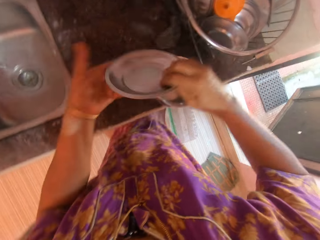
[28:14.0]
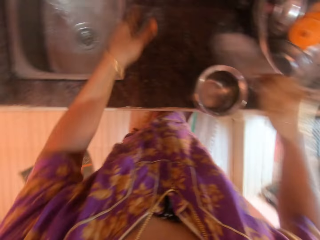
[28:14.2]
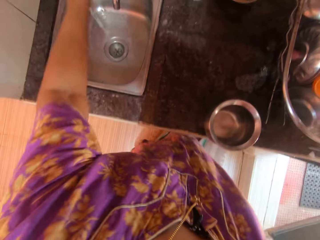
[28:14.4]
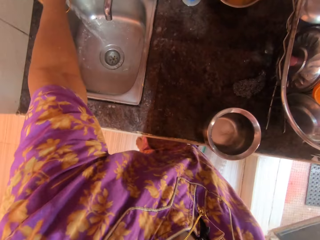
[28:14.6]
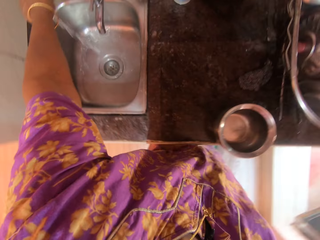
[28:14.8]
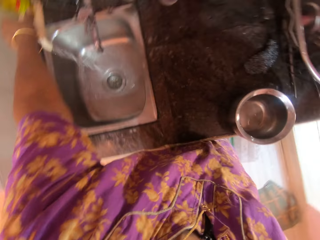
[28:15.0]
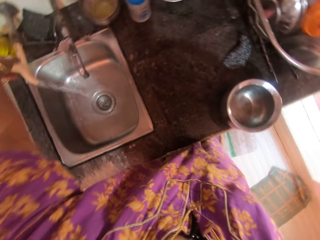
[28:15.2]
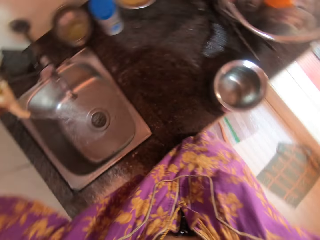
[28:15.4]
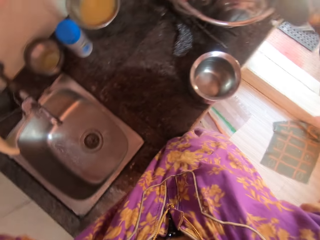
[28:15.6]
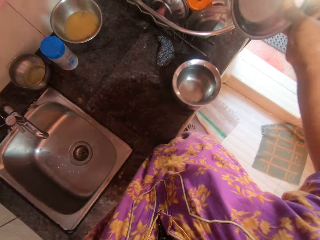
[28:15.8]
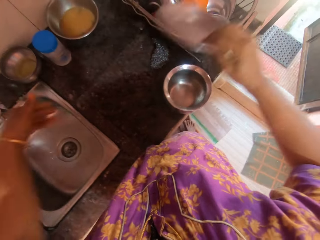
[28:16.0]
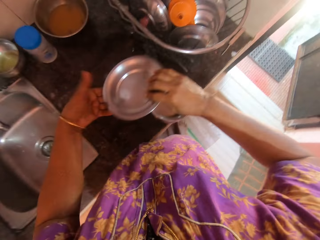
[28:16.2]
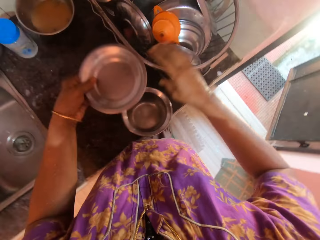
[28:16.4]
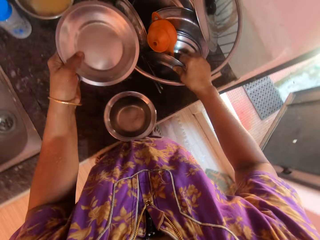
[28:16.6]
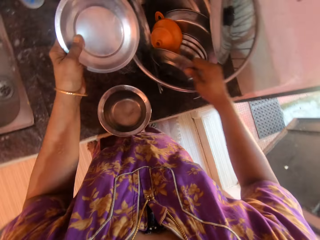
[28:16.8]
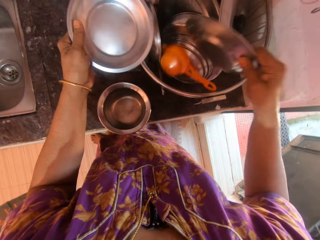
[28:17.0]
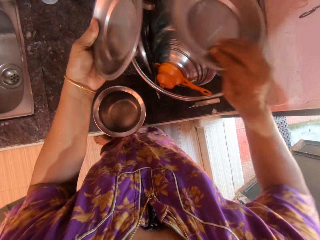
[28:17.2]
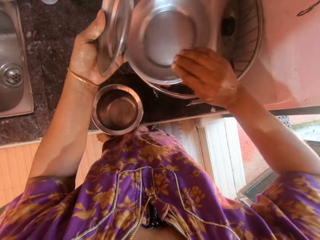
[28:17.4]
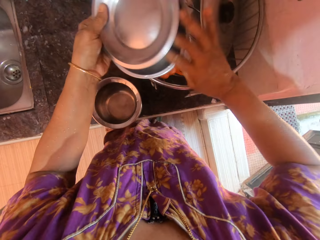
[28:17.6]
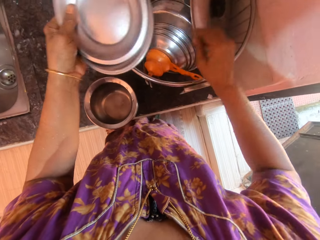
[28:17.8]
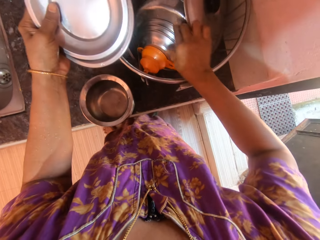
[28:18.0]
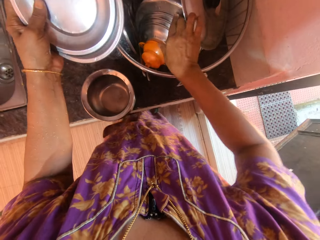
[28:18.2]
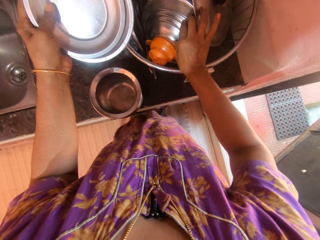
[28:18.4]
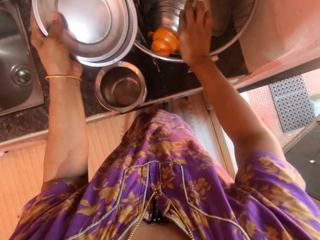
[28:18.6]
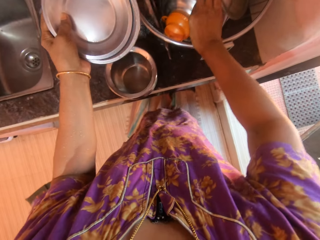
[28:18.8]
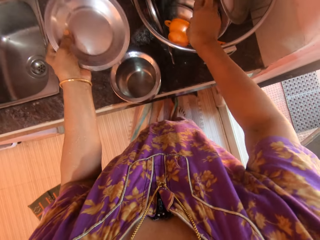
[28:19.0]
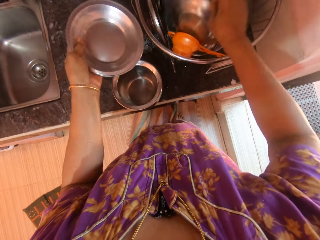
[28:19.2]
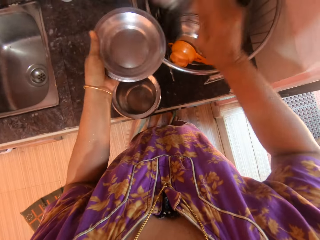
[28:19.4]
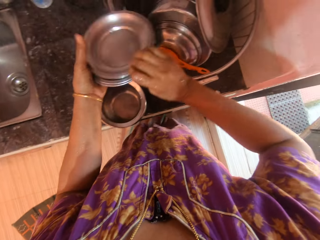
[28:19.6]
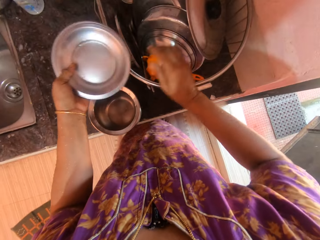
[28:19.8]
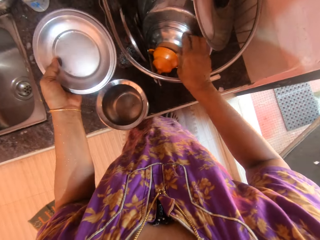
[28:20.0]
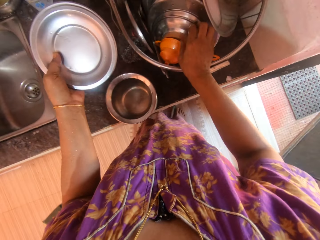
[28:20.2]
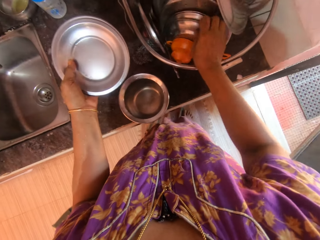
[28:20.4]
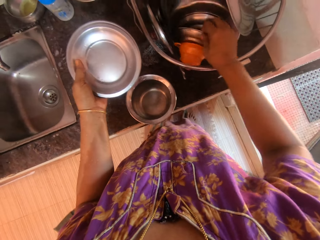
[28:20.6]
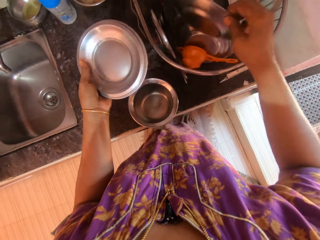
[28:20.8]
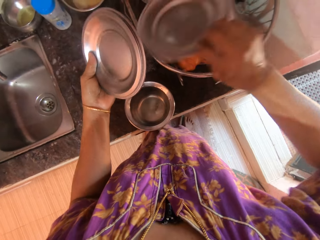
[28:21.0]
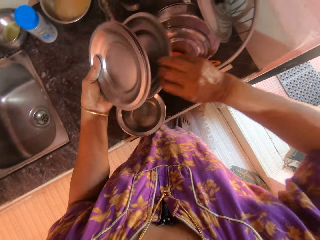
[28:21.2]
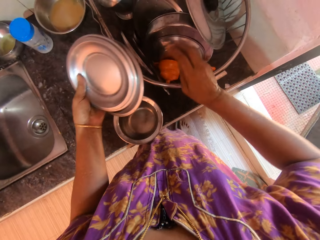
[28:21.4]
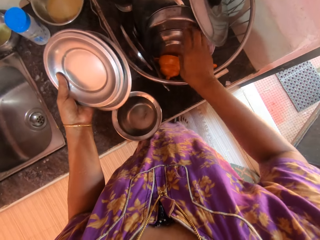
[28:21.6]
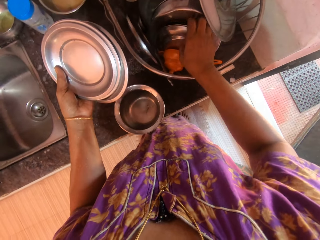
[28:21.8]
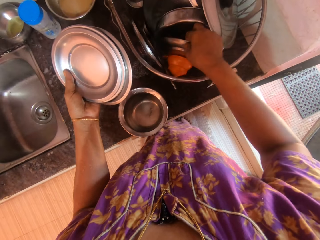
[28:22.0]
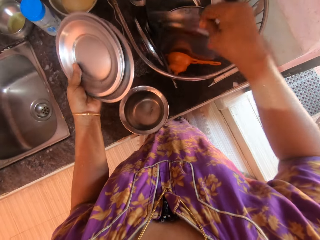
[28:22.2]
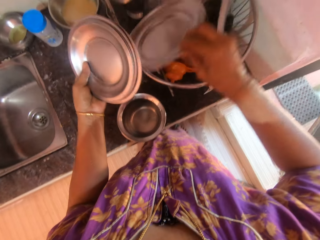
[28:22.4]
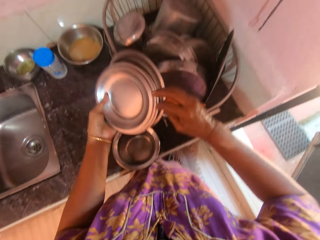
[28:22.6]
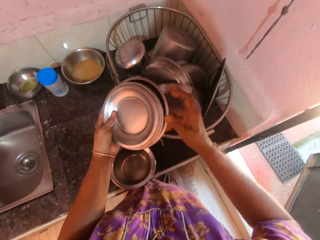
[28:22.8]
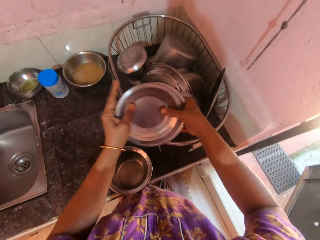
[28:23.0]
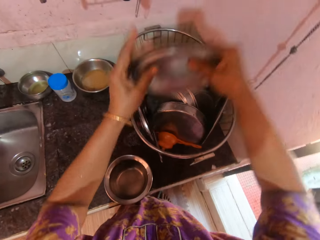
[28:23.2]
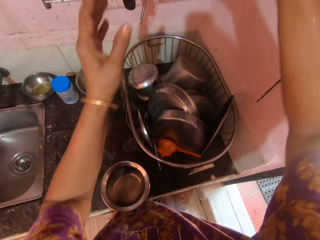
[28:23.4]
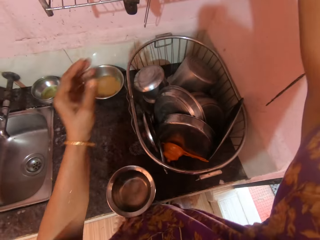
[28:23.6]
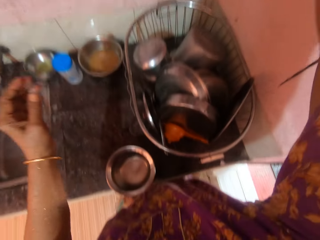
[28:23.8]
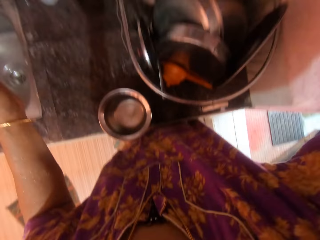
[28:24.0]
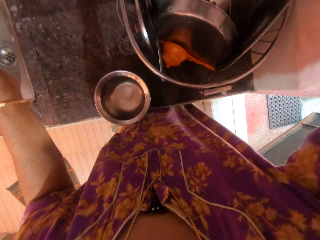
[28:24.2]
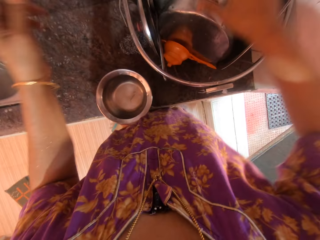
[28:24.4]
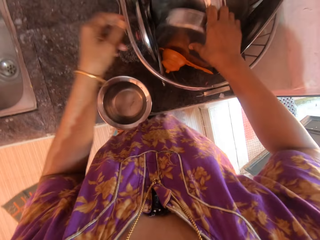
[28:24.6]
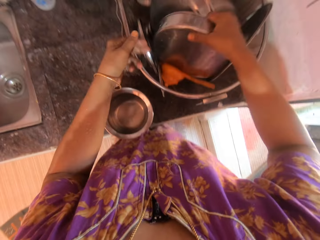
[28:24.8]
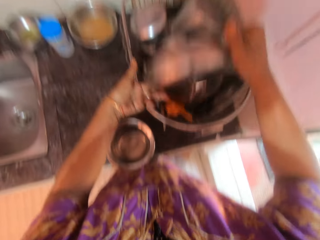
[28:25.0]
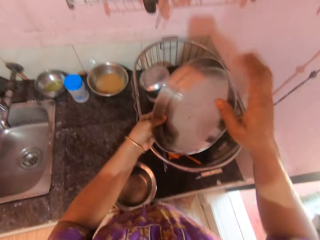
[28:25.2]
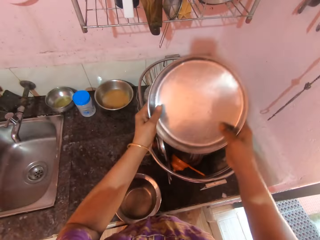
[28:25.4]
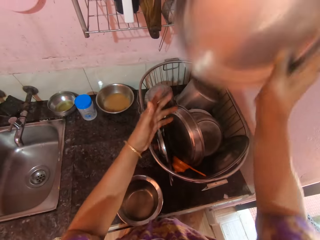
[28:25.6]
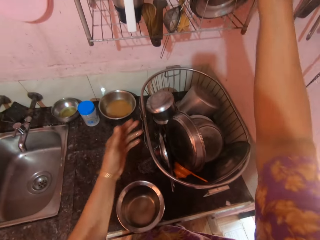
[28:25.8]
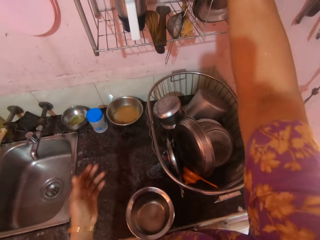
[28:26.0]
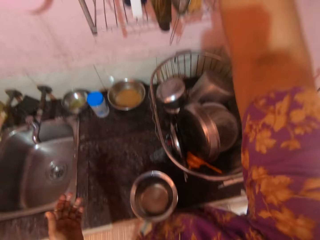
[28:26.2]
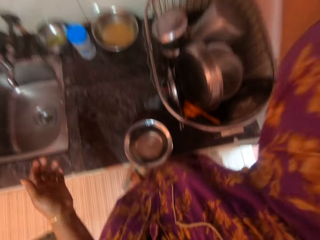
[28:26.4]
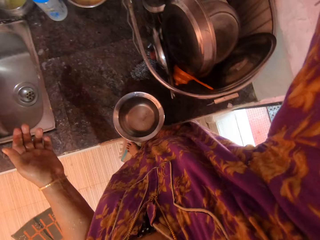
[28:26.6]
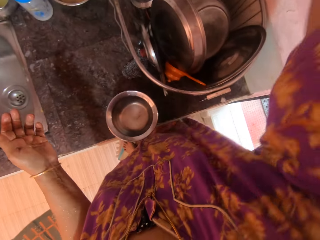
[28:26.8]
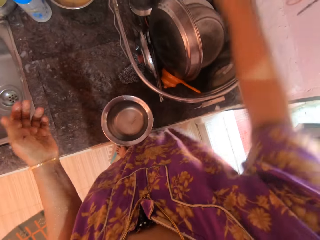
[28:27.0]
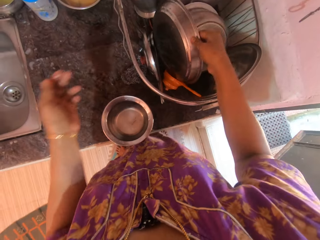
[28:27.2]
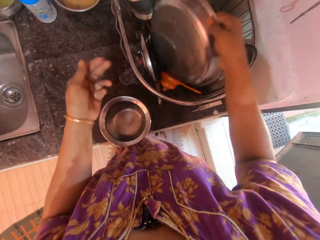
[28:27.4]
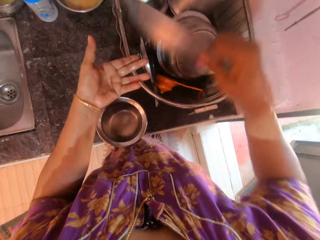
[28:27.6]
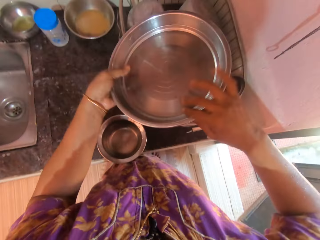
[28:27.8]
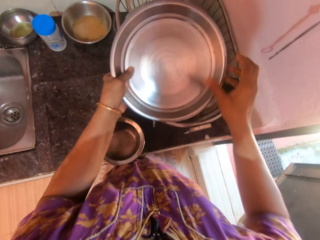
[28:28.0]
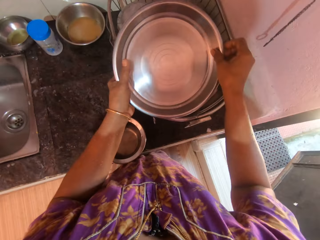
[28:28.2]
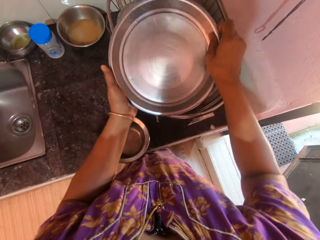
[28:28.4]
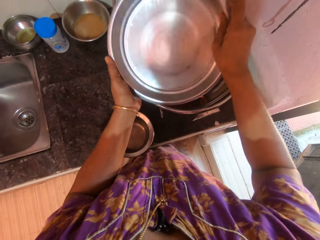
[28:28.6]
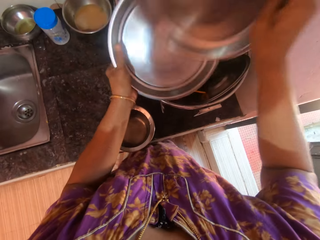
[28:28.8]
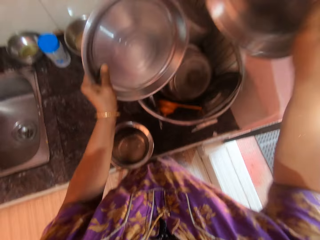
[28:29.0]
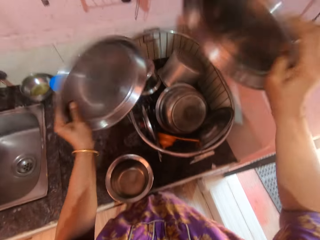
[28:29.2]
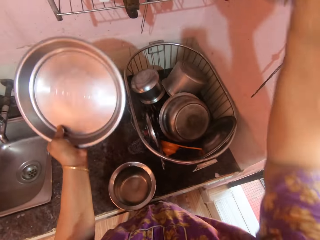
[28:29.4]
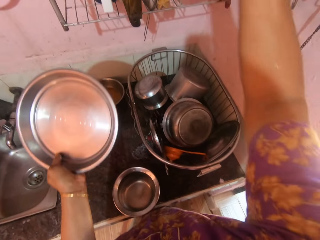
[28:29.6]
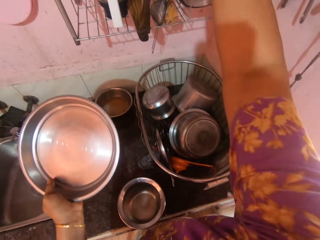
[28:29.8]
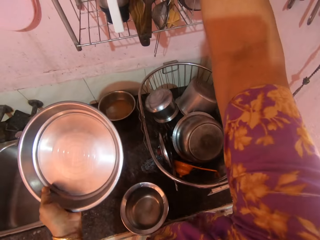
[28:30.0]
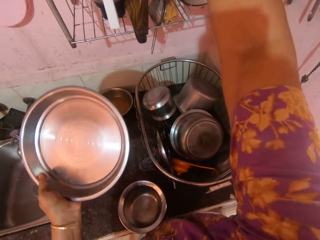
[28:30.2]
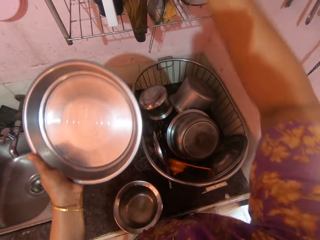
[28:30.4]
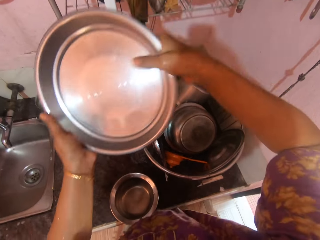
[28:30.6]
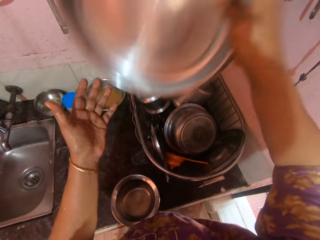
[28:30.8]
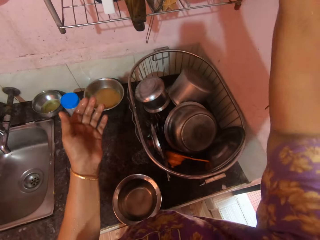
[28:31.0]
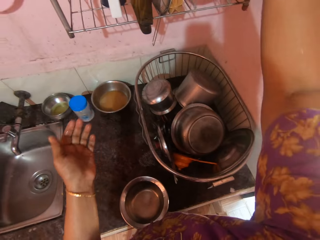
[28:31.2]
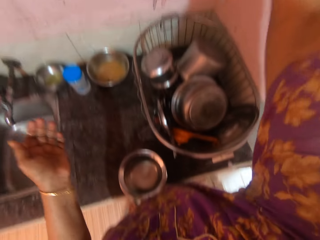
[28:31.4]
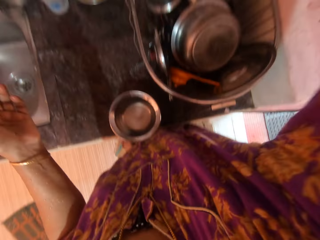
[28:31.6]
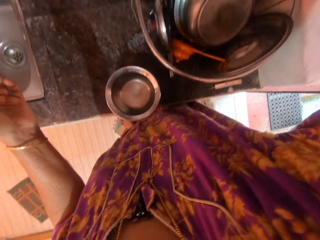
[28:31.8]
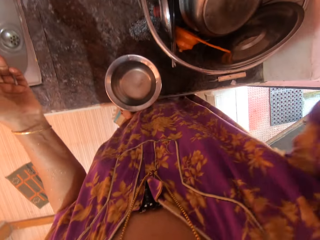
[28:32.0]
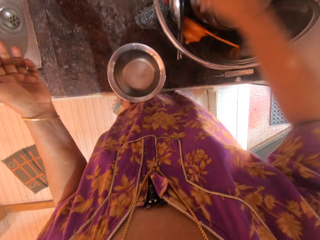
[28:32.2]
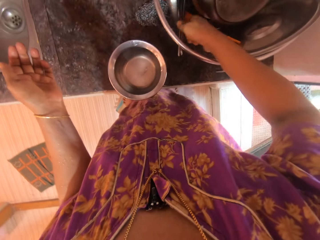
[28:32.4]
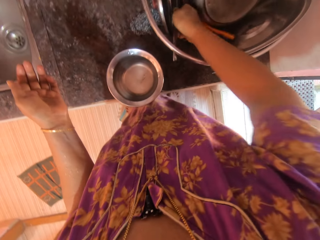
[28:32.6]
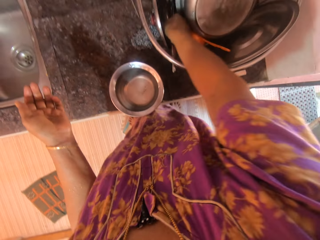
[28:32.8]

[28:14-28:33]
The camera wearer picks up a stainless dish from the plate basket on the kitchen counter with her right hand. She turns off the faucet in the kitchen sink with her left hand. She passes the stainless dish to her left hand from her right hand. She picks up a stainless dish from the plate basket with her right hand. She passes the stainless dish to her left hand from her right hand. She picks up a stainless dish from the plate basket with her right hand. She arranges the plates. She passes the stainless dish to her left hand from her right hand. She picks up a stainless dish from the plate basket with her right hand. She passes the stainless dish to her left hand from her right hand. She picks up a stainless dish from the plate basket with her right hand. She passes the stainless dish to her left hand. She passes the stainless dishes to her right hand. She carries the stainless dishes to the upper plate rack with her right hand. She picks up a stainless dish from the plate basket with her right hand. She carries the stainless dish to the upper plate rack. She picks up joint stainless dishes from the plate basket with her right hand. She passes the joint stainless dishes to her left hand. She separates the joint stainless dishes to her right and left hand. She carries one of the stainless dishes to the upper plate rack with her right hand. She passes the other stainless dish in her left hand to her right hand. She carries the stainless dish to the upper plate rack.

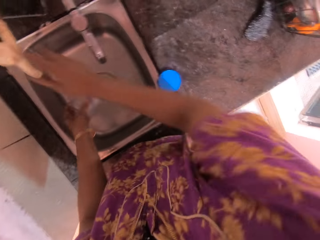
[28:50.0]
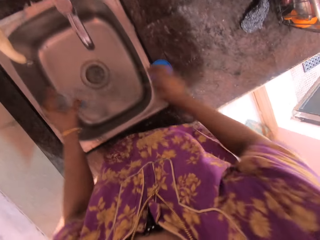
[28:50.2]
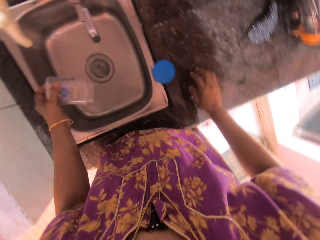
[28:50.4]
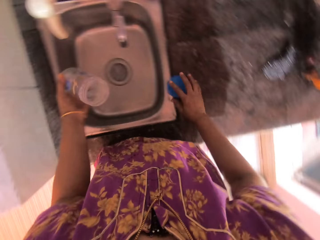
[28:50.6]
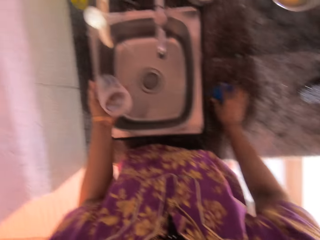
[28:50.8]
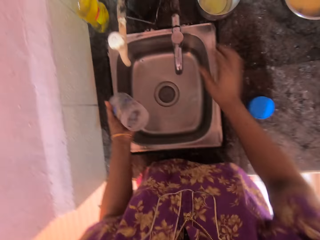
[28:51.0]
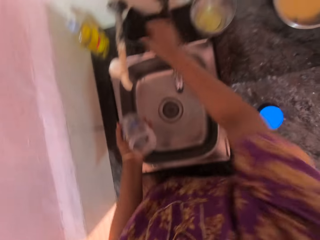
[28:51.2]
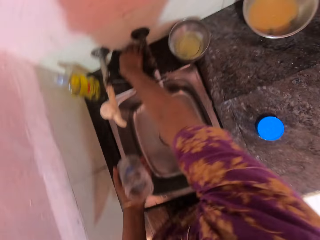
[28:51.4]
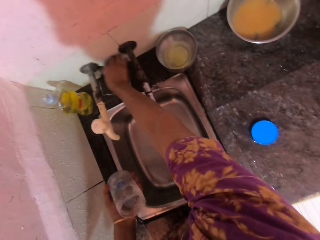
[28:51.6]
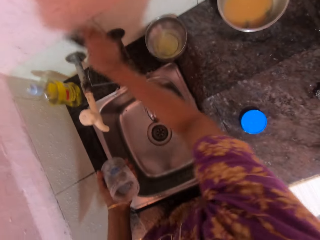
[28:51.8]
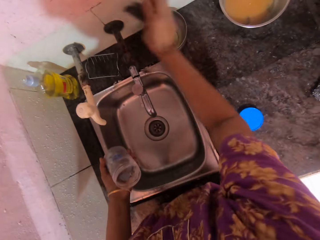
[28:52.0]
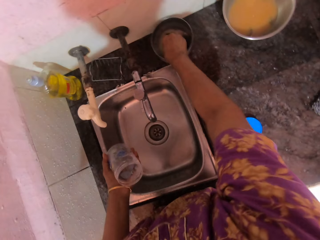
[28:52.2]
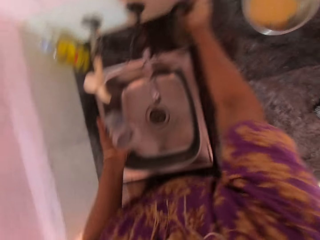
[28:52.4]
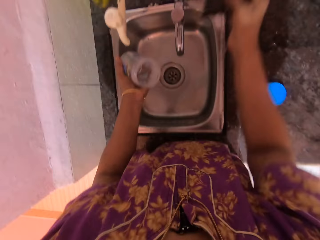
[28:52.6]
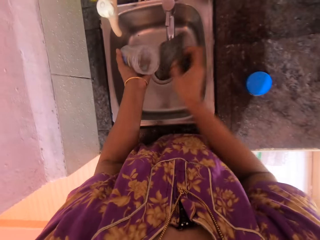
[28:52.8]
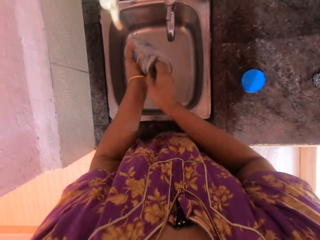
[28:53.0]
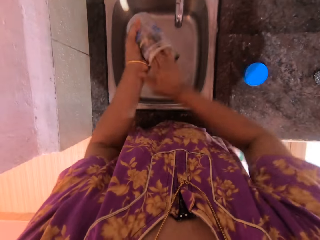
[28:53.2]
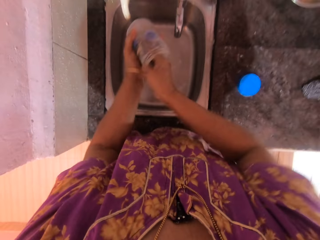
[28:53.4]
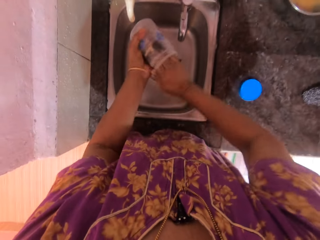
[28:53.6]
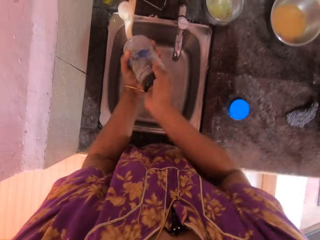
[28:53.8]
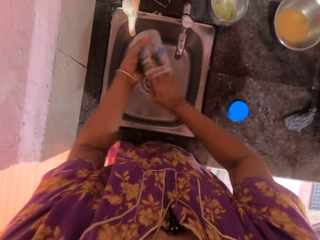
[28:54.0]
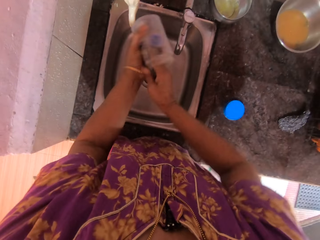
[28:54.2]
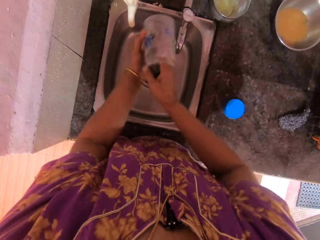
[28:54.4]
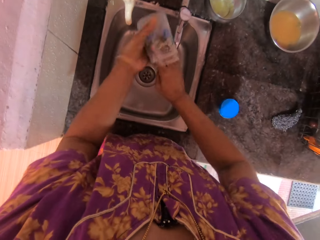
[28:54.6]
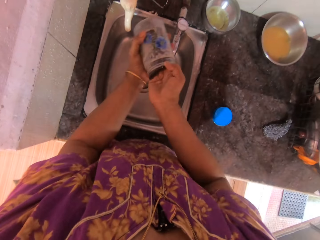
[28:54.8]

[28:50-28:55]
The camera wearer turns off the faucet with her right hand. She washes a bottle. She pours the water in the glass jar to the kitchen sink. She picks up a sponge in the kitchen countertop with her right hand. She dips the sponge into a liquid soap on the kitchen countertop with her right hand. She holds the sponge with the right hand. She scrubs the glass jar with the sponge in the kitchen sink.
